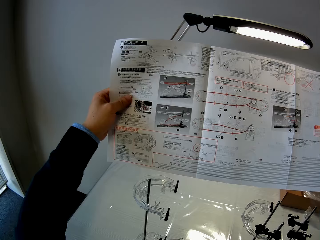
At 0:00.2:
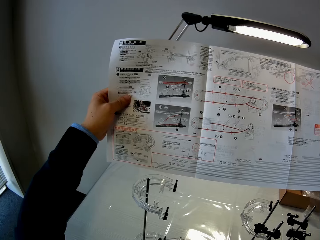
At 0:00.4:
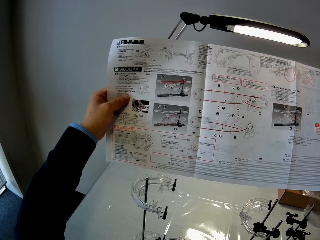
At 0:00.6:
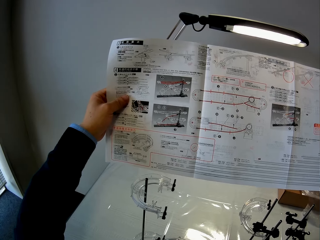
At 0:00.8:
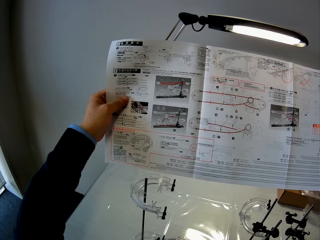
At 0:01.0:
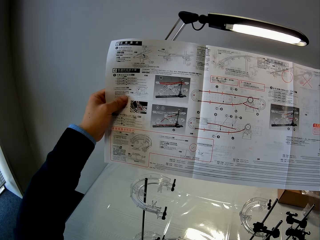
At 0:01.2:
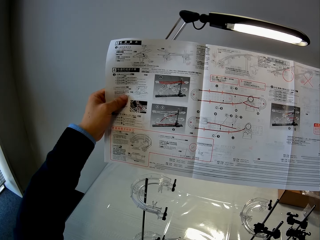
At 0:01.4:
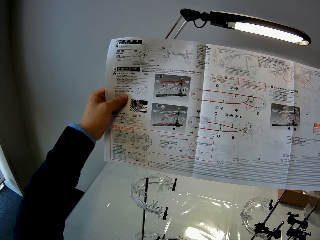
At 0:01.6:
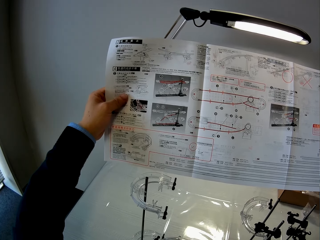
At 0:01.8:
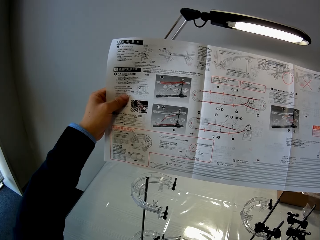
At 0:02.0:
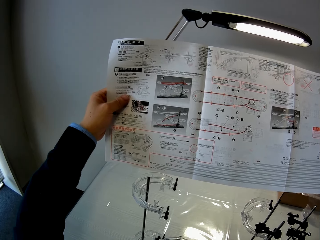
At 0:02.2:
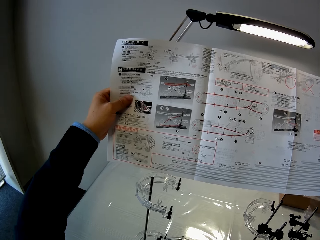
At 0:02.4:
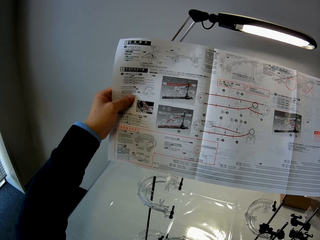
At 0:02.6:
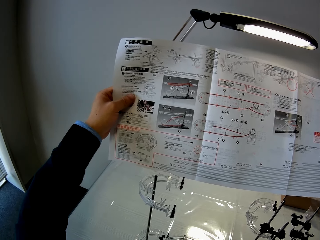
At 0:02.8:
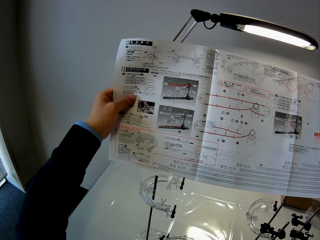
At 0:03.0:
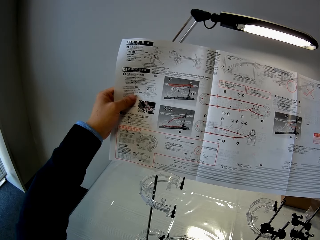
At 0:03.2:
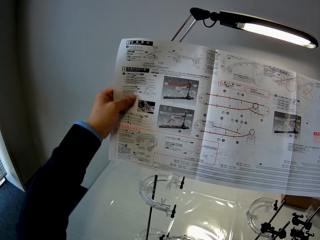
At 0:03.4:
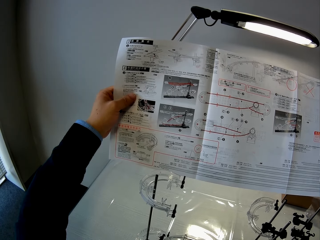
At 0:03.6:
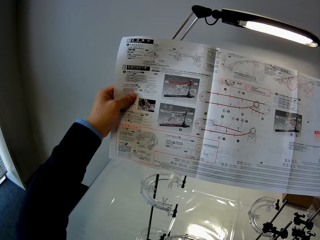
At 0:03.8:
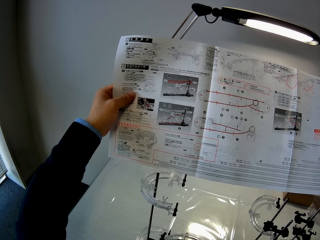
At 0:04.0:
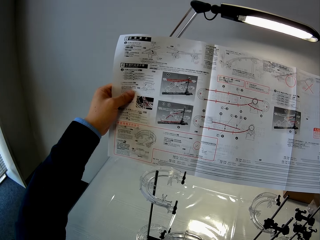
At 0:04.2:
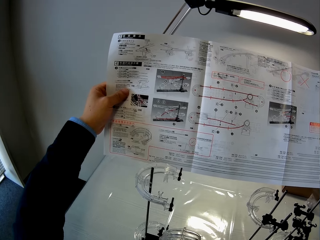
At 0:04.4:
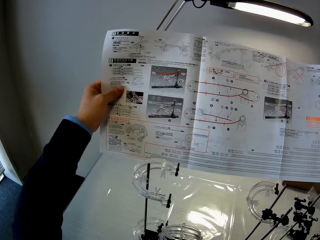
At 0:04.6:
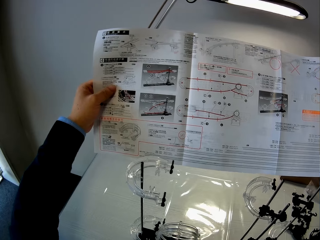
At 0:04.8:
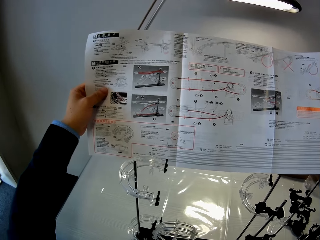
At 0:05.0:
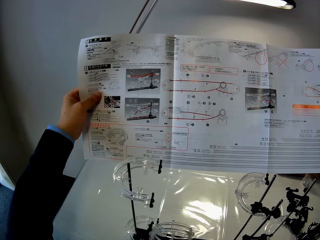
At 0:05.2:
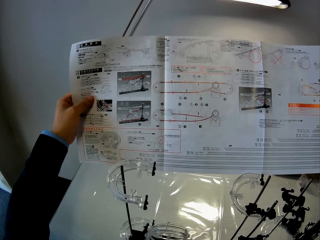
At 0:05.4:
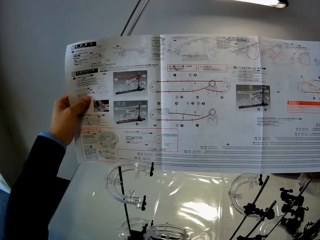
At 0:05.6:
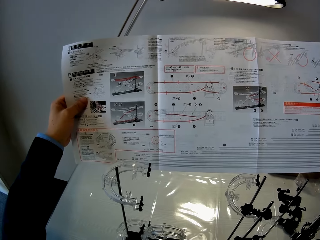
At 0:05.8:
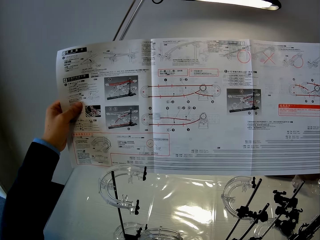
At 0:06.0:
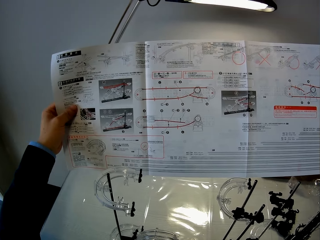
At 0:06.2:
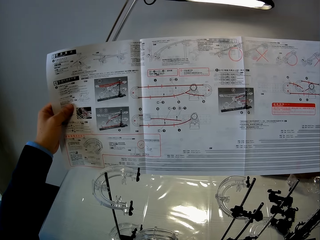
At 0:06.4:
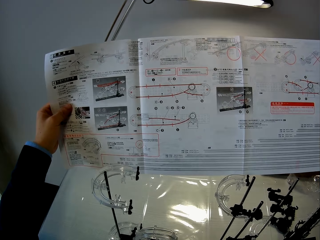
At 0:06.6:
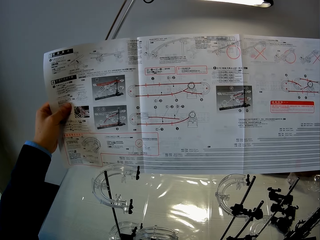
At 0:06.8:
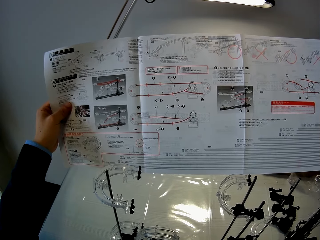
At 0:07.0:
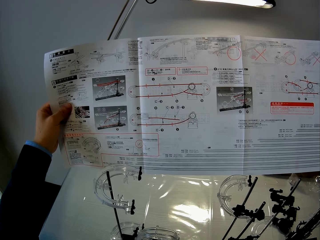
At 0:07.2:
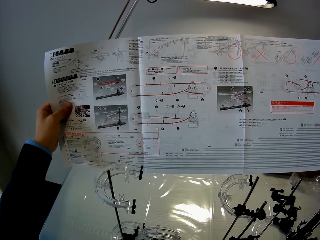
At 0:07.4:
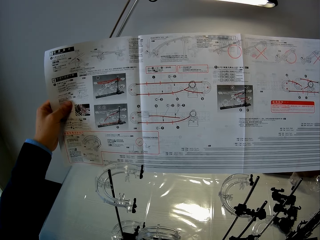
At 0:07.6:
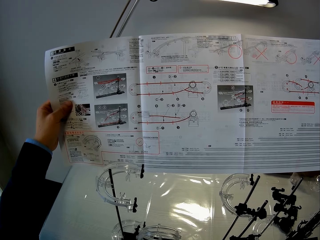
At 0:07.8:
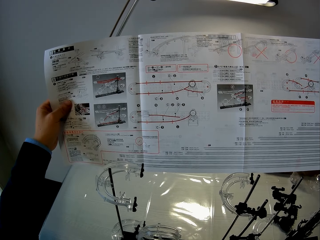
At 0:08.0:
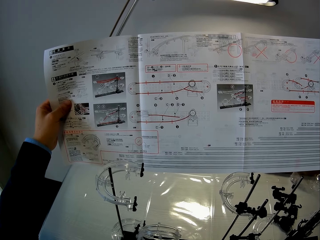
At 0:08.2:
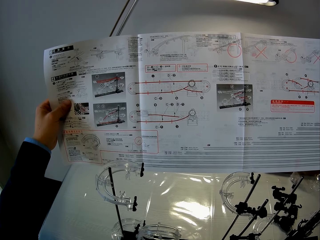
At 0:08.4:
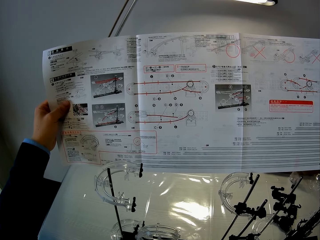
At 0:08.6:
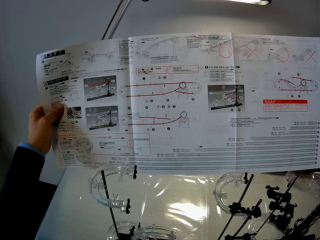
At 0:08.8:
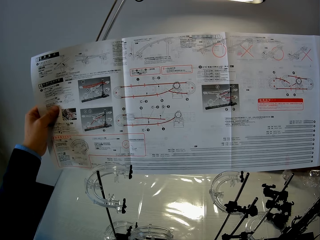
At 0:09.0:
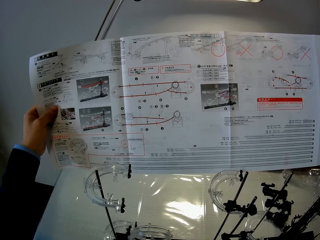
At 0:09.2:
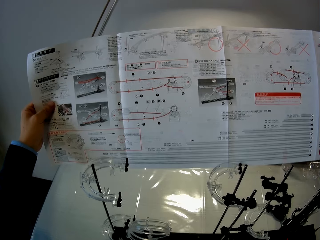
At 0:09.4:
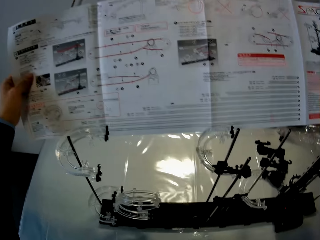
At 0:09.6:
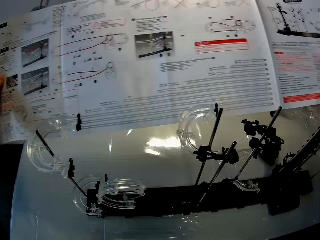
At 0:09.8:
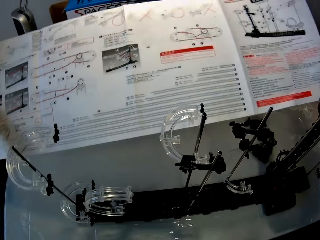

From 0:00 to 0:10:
The camera wearer stares at a piece of paper. They hold up the paper.

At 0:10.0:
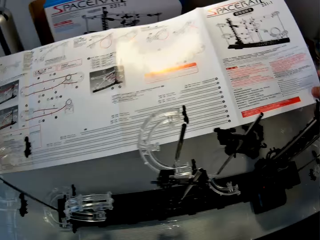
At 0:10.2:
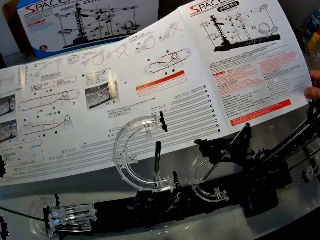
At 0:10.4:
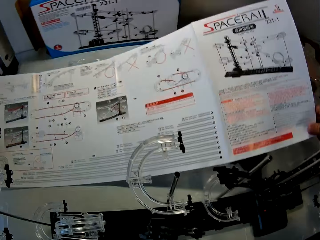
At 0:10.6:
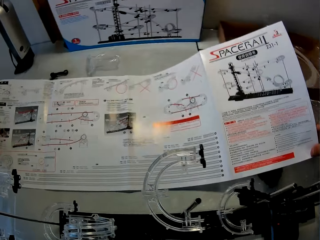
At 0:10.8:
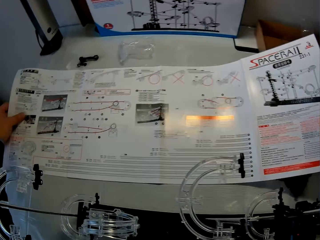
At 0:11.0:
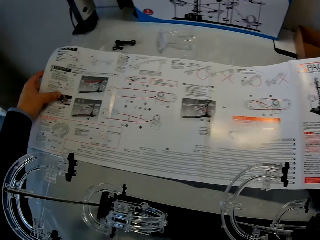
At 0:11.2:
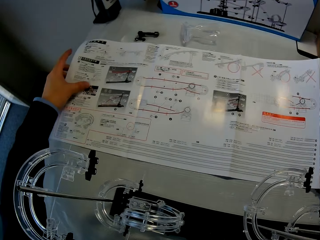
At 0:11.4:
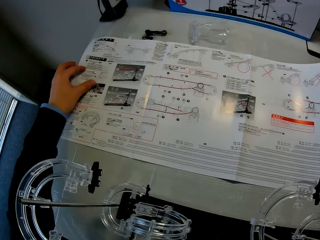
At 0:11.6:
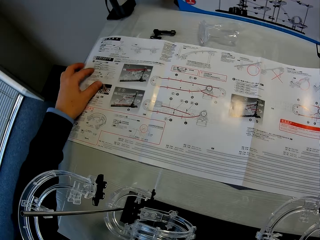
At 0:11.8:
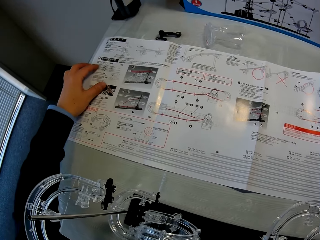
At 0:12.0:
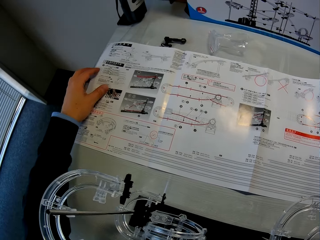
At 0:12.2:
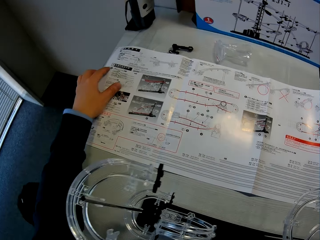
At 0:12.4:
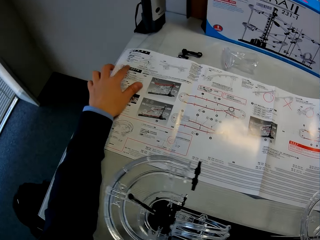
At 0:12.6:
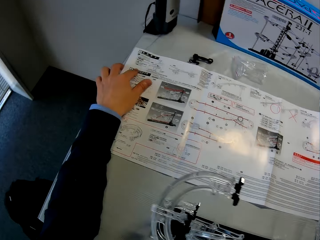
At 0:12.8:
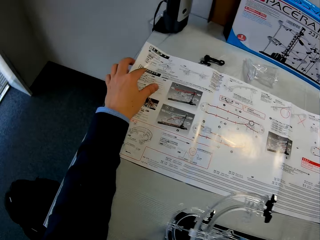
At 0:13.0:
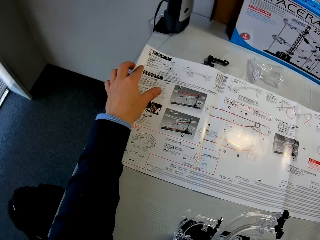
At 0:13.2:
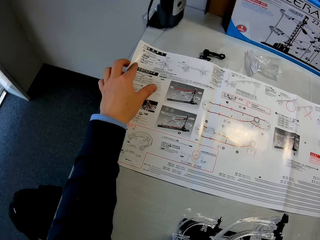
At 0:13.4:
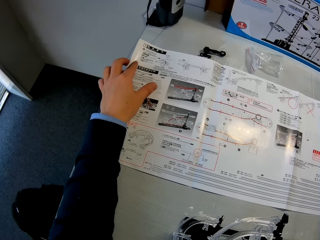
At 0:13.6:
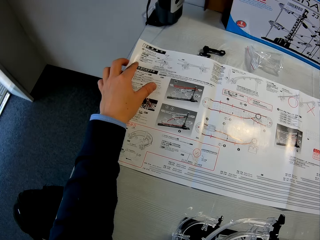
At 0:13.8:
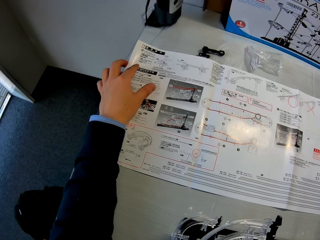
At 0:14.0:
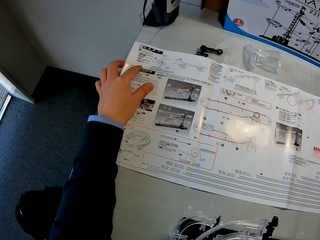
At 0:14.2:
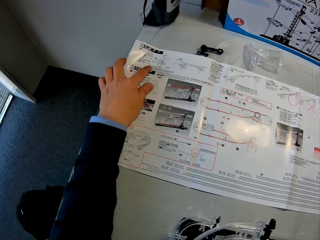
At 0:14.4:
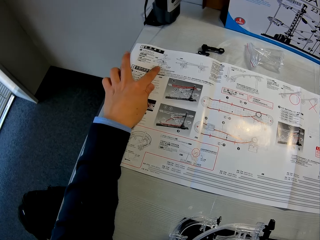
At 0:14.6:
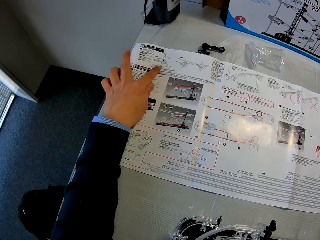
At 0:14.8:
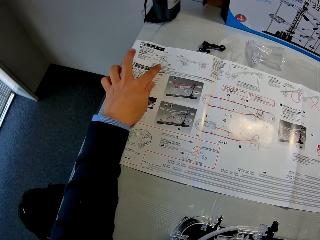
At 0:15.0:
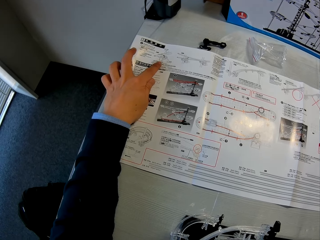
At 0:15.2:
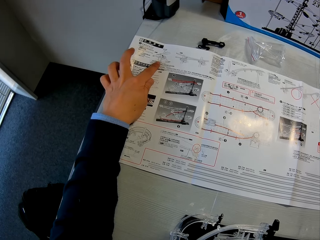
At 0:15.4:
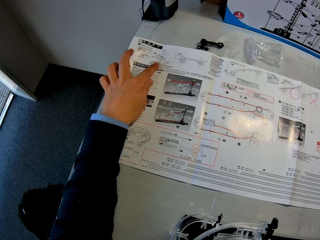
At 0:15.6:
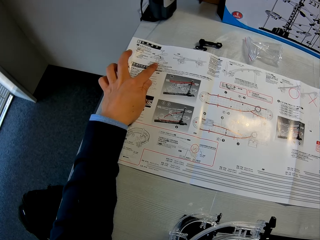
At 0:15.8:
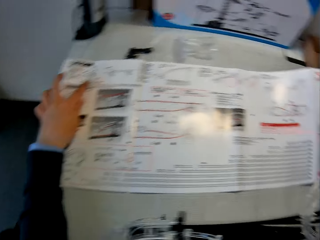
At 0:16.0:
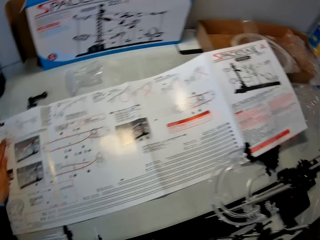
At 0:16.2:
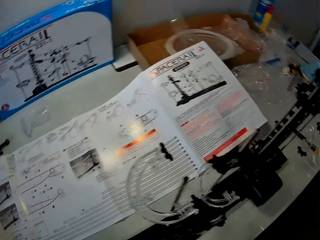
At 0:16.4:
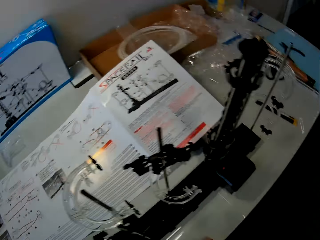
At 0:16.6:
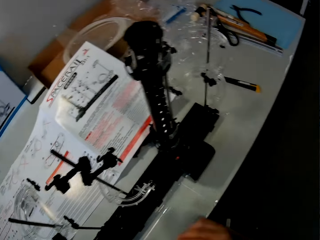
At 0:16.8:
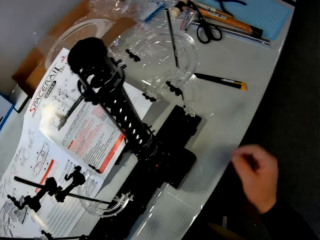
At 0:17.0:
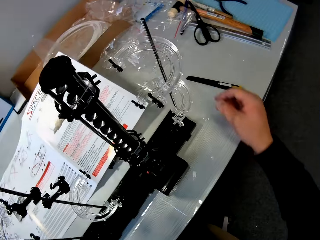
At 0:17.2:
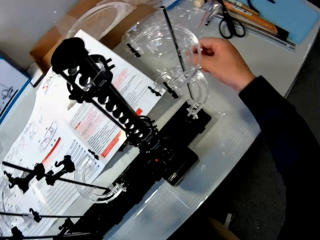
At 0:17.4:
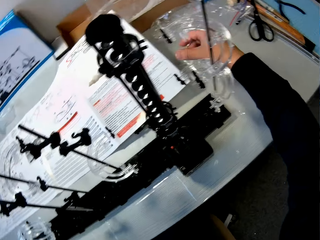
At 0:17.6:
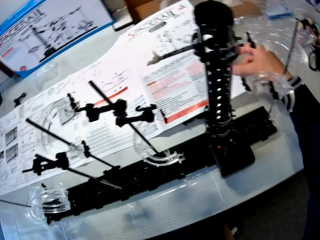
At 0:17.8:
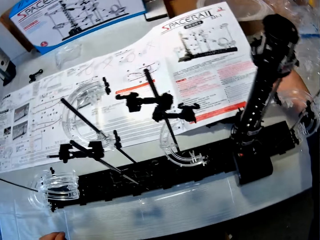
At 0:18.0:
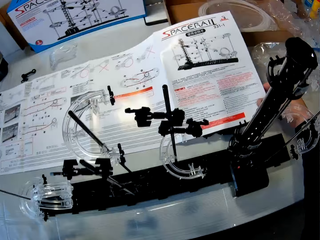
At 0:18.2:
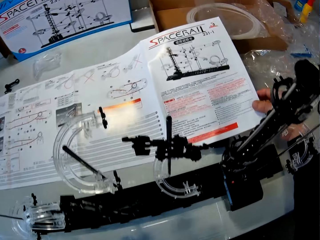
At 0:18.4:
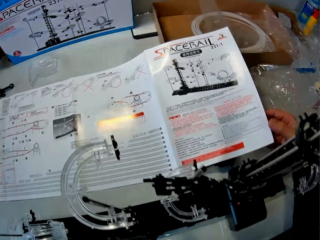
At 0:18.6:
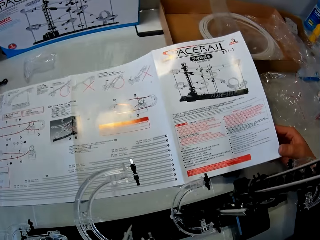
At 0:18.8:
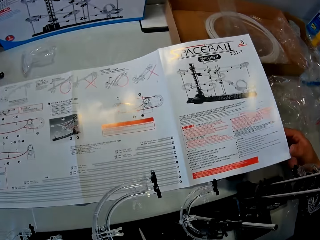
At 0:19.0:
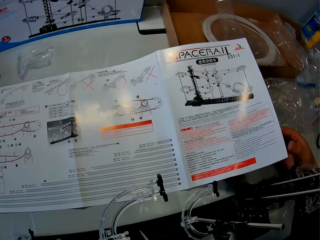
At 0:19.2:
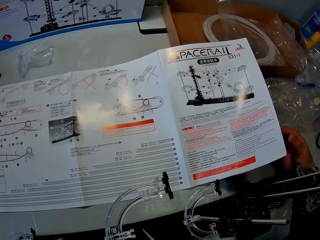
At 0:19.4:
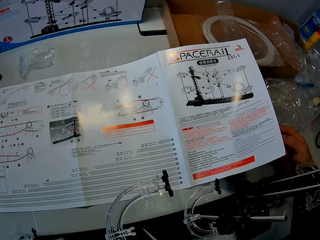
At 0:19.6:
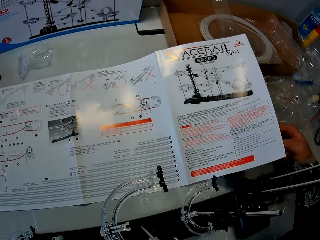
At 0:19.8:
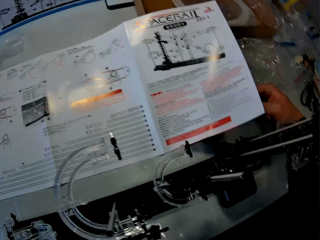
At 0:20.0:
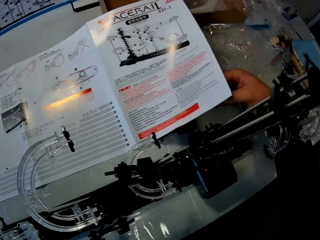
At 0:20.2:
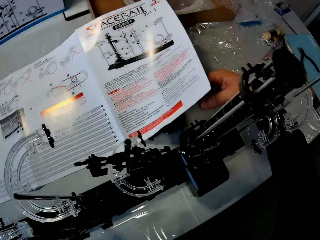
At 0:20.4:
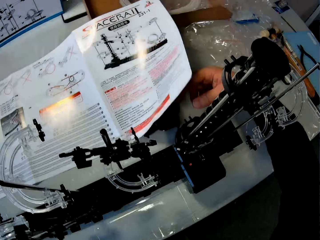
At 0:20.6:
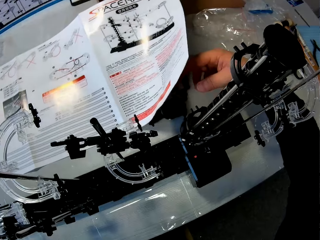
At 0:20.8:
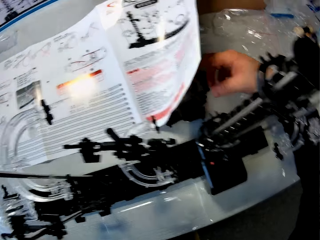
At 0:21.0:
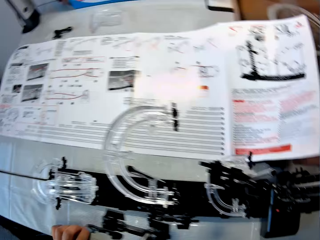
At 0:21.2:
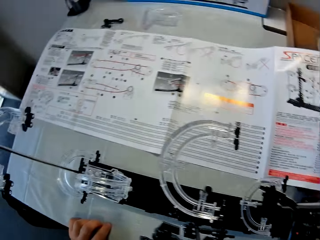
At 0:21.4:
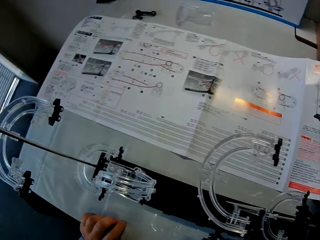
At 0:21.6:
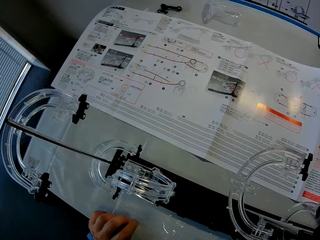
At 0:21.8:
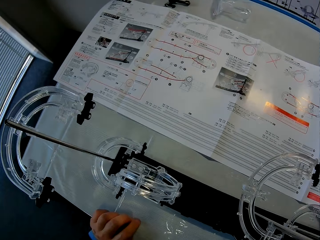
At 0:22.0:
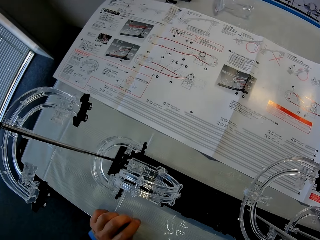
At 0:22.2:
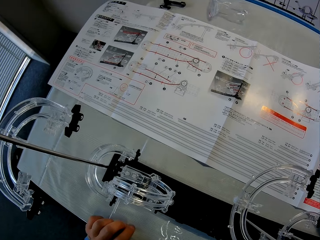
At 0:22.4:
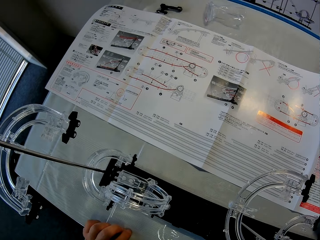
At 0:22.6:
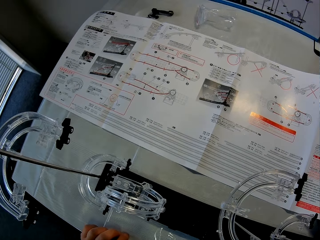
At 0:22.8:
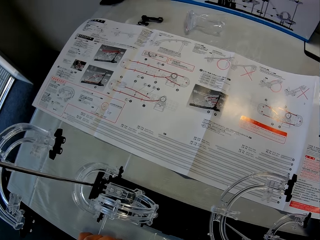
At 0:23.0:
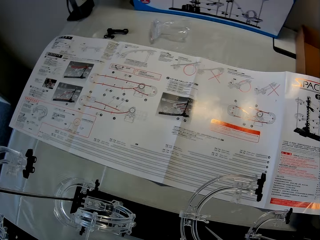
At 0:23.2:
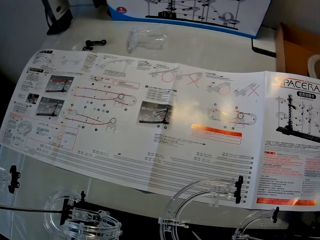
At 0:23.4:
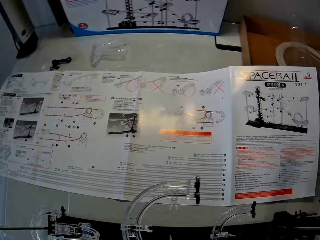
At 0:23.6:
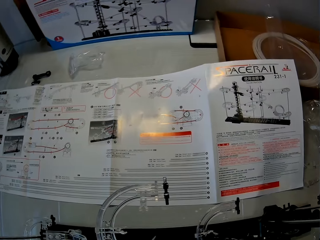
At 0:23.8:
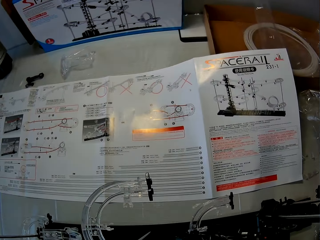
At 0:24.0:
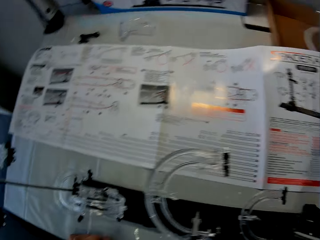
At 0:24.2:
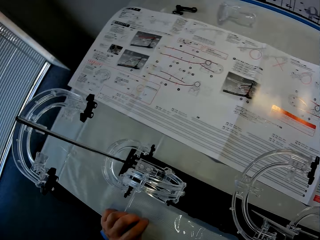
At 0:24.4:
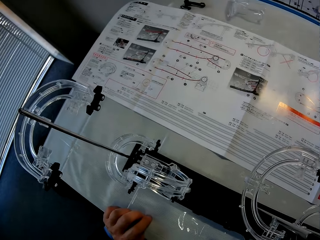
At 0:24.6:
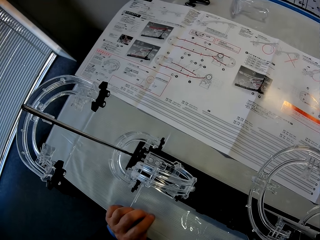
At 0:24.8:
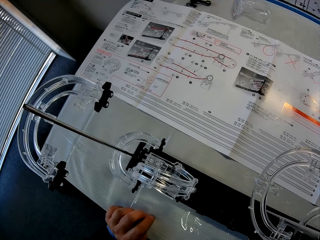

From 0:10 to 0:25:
The camera wearer drops the paper on a table. He looks at the paper. He looks around. He places his hand under the paper on the table. He stares at the piece of paper.
